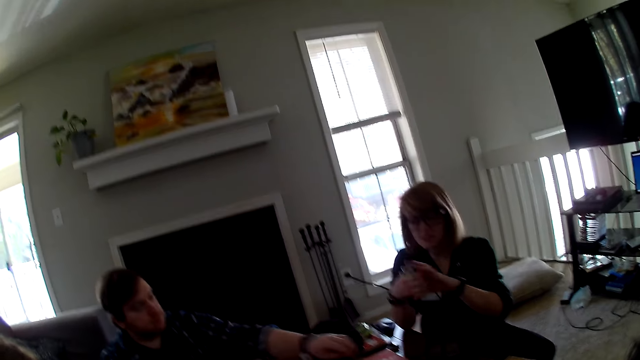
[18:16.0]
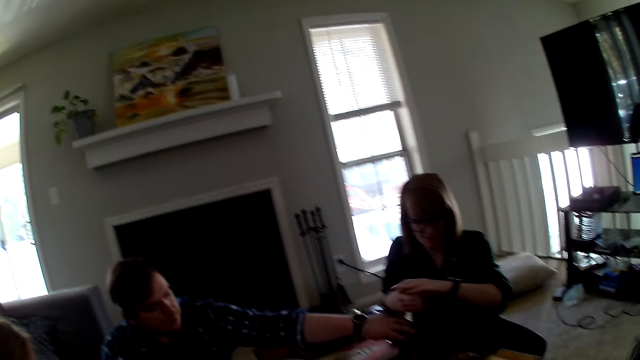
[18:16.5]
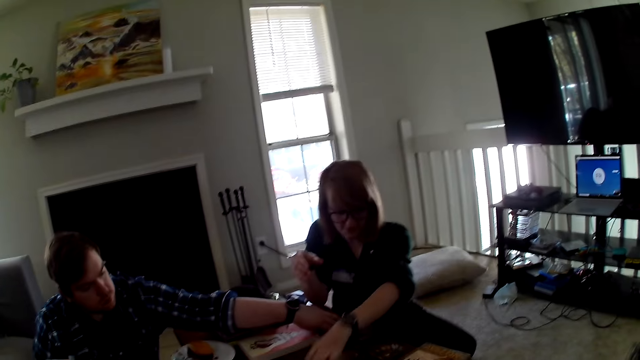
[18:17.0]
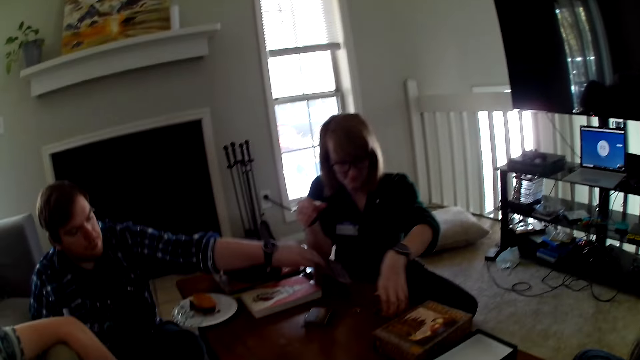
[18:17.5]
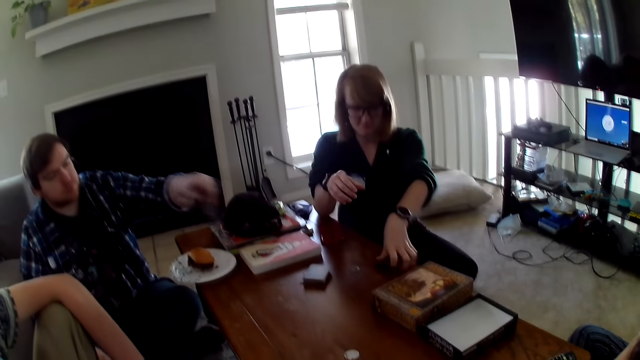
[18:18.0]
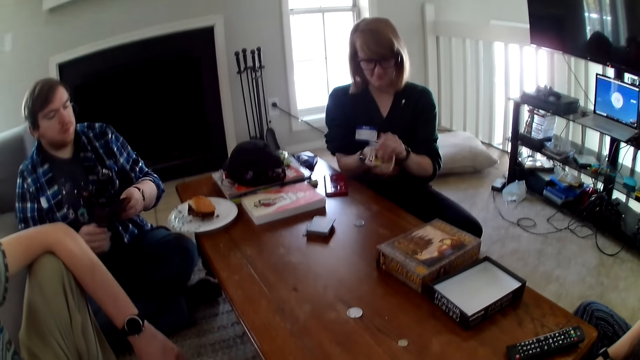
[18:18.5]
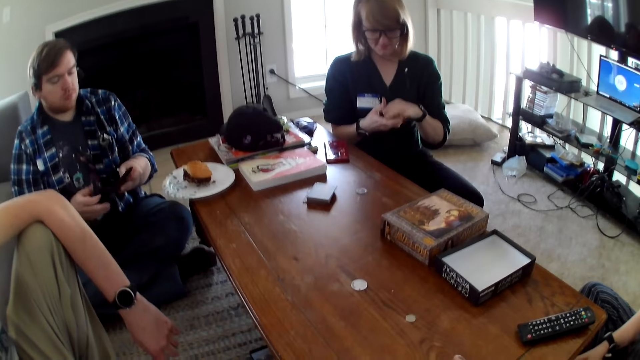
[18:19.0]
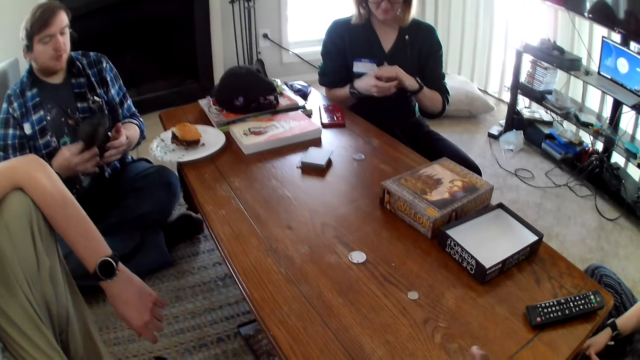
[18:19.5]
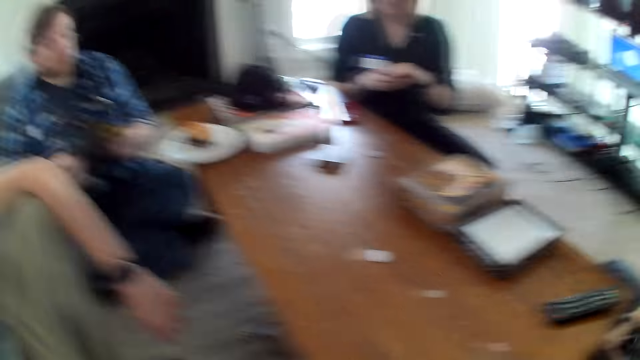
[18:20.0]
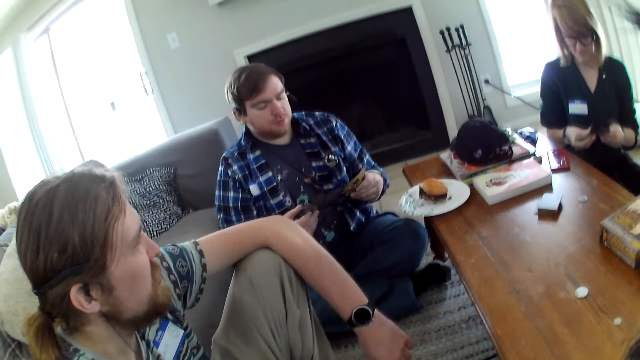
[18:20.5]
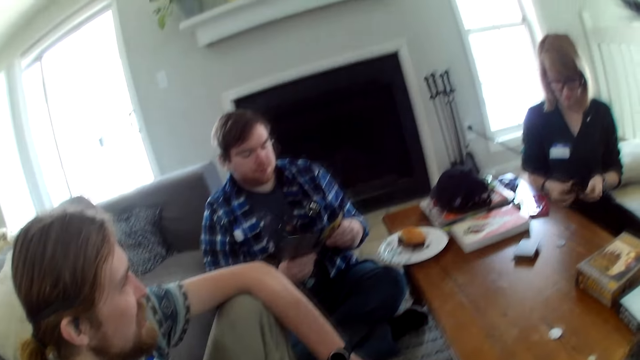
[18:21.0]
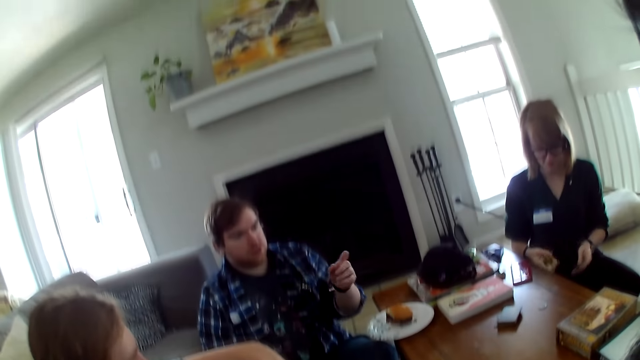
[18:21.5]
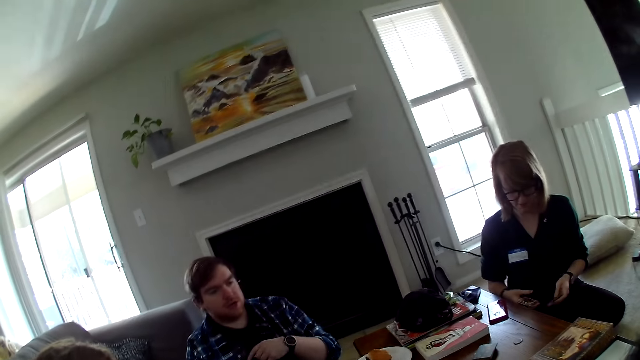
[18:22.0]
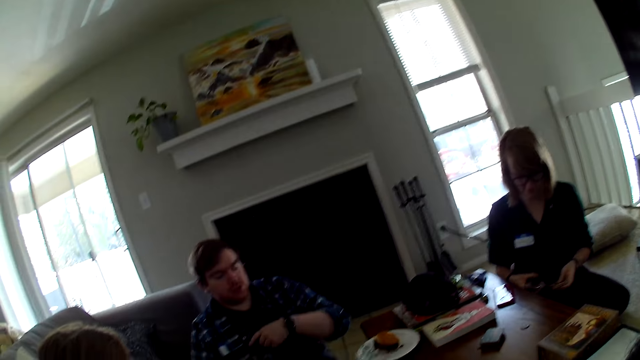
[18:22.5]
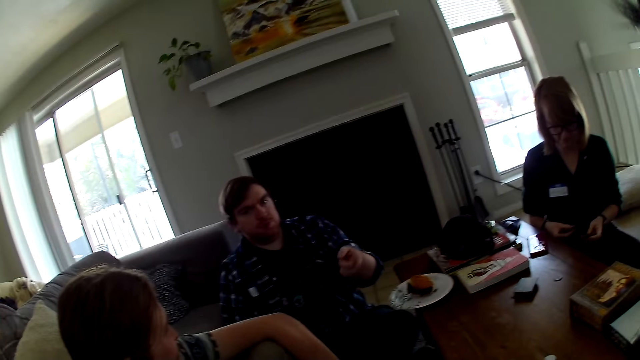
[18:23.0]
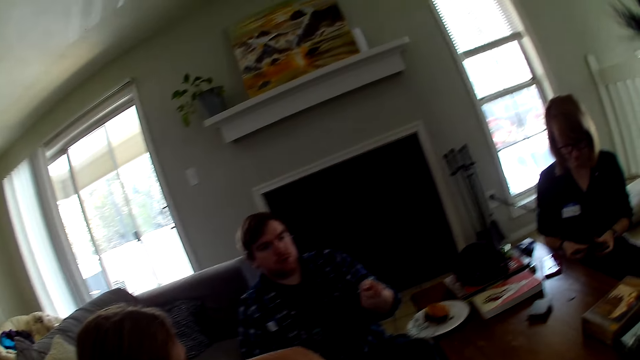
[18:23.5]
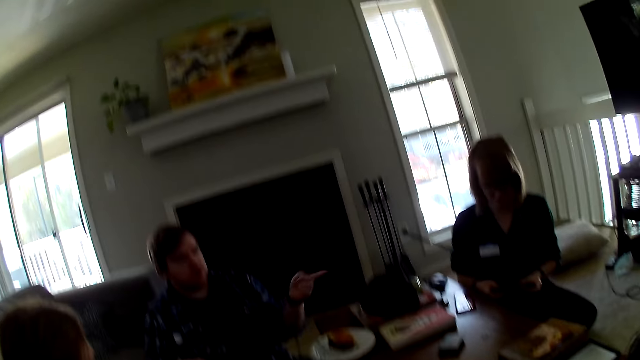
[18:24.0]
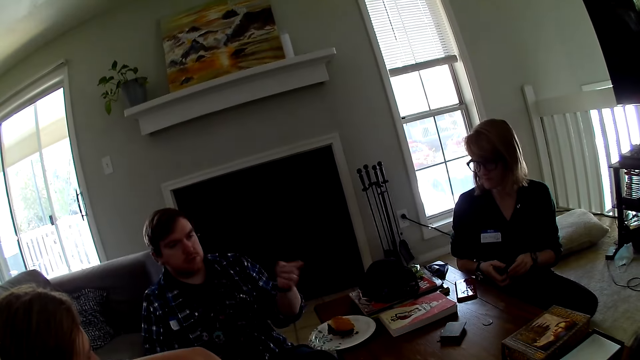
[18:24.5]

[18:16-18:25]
A man moves the hand.

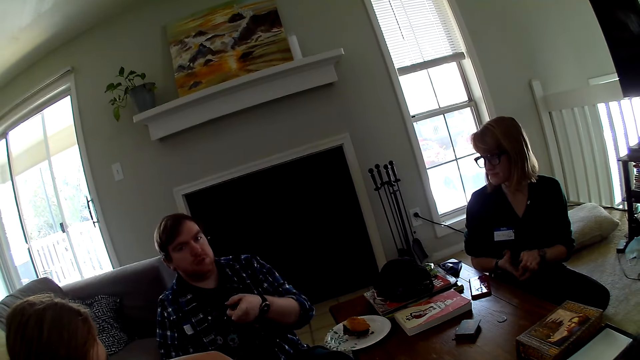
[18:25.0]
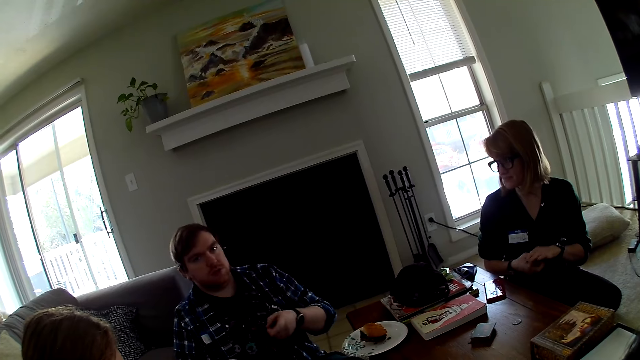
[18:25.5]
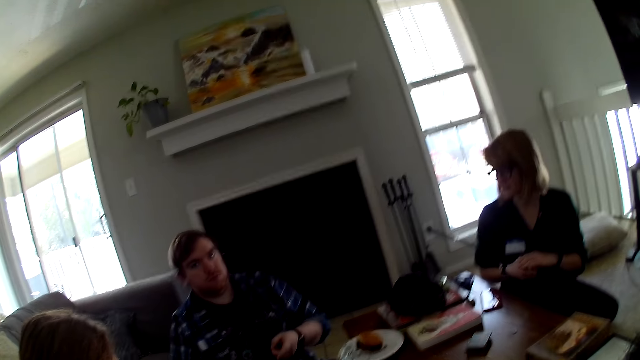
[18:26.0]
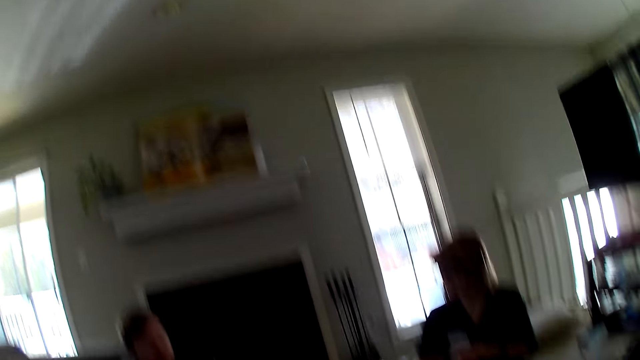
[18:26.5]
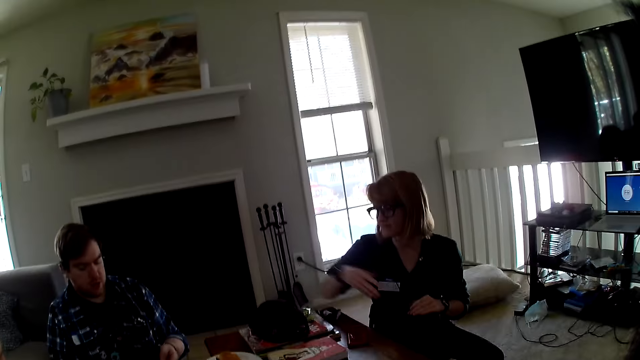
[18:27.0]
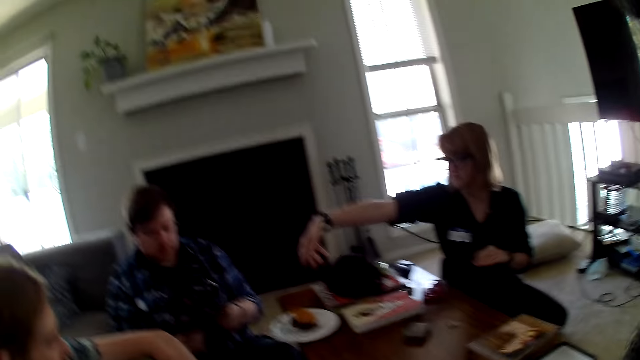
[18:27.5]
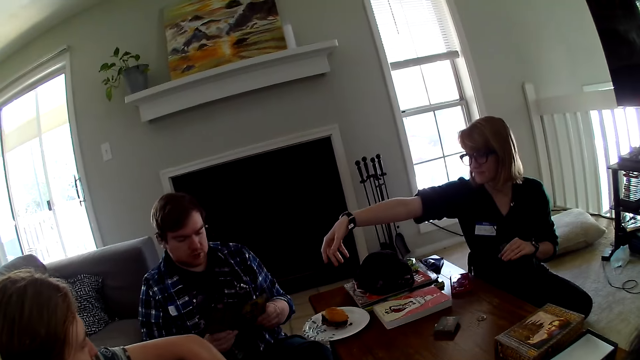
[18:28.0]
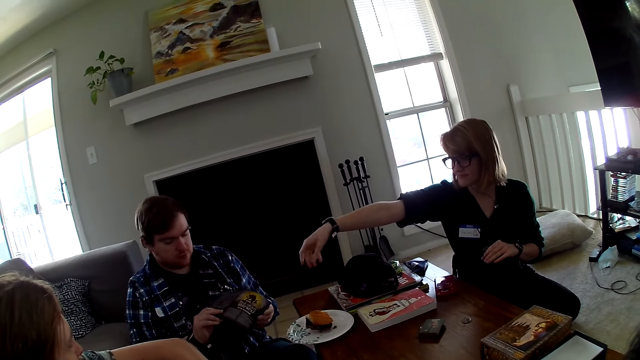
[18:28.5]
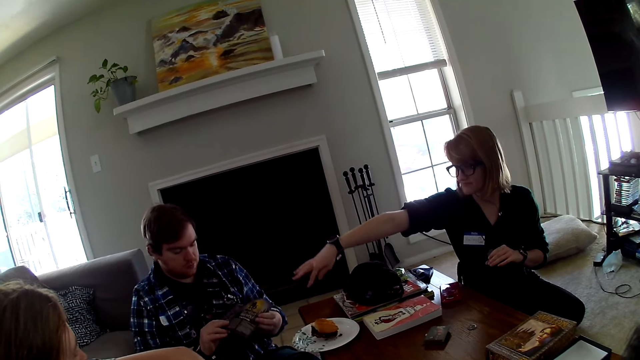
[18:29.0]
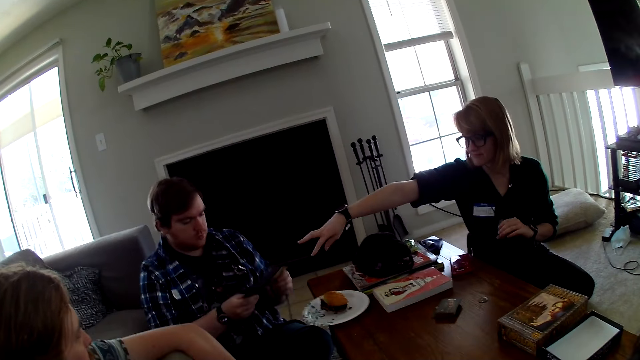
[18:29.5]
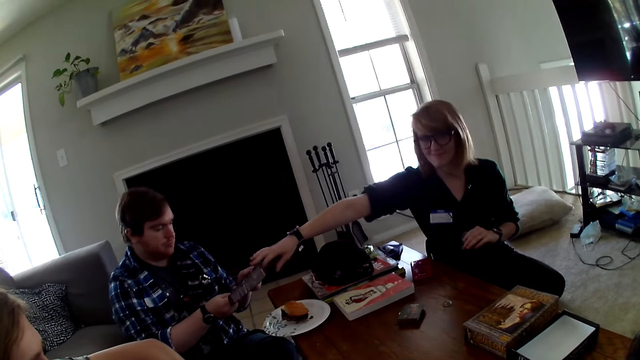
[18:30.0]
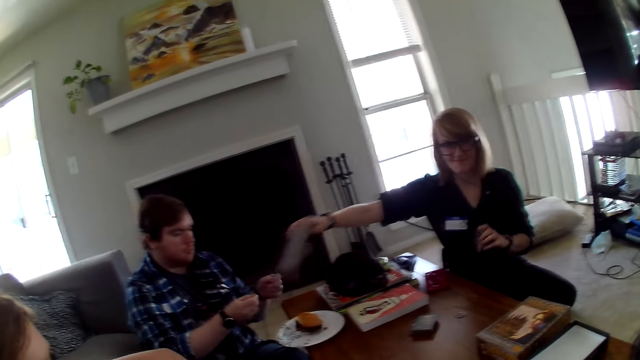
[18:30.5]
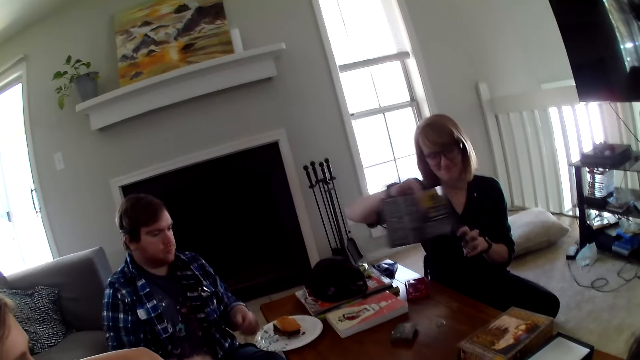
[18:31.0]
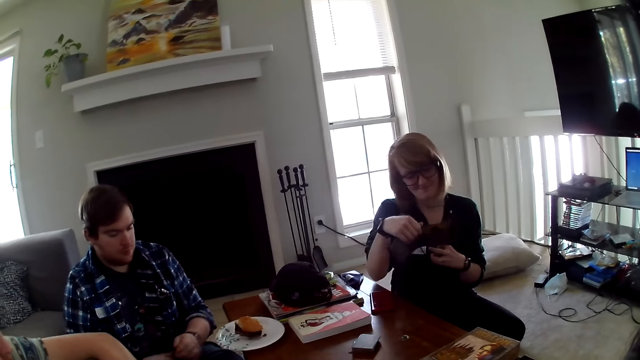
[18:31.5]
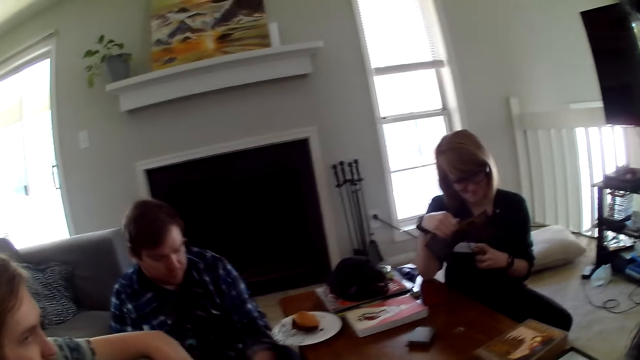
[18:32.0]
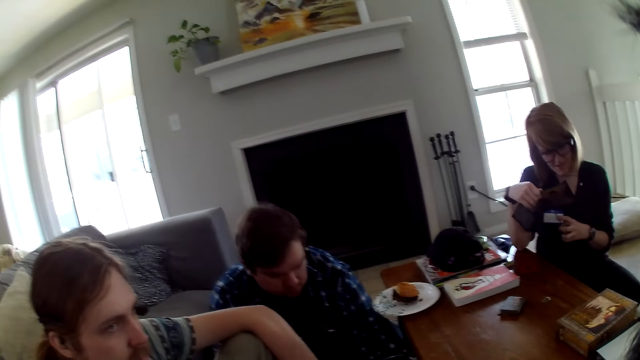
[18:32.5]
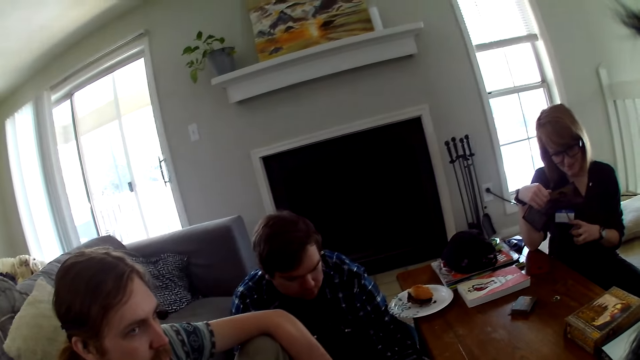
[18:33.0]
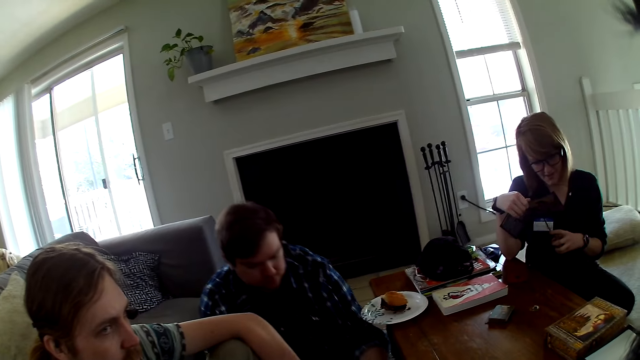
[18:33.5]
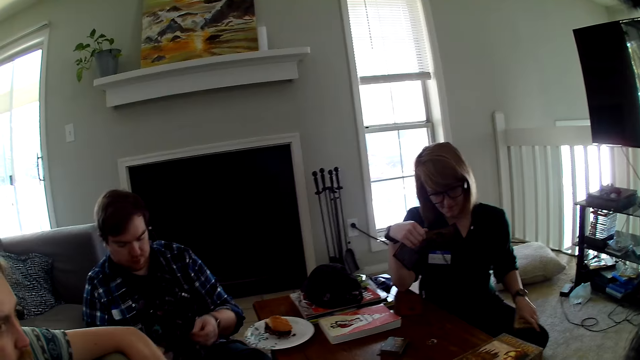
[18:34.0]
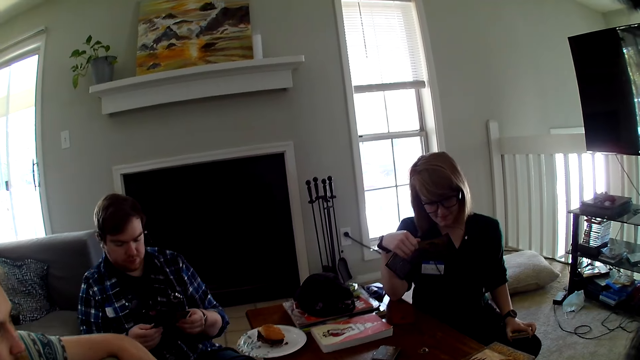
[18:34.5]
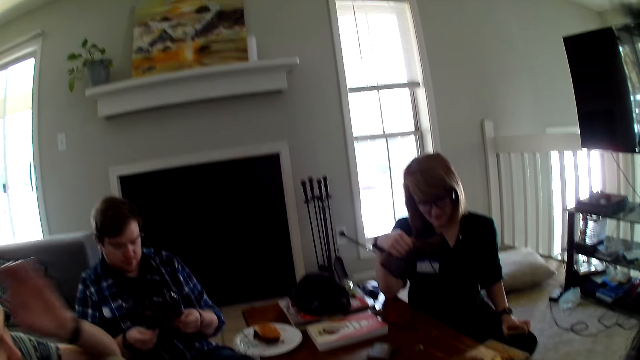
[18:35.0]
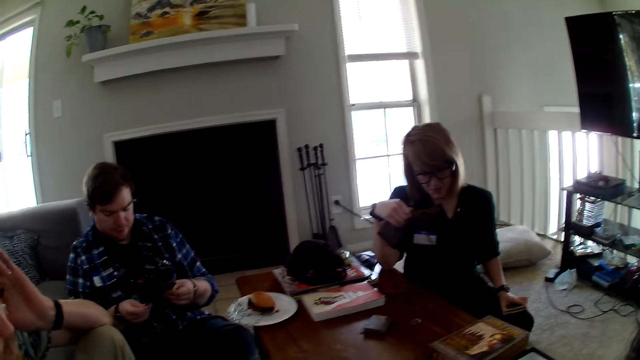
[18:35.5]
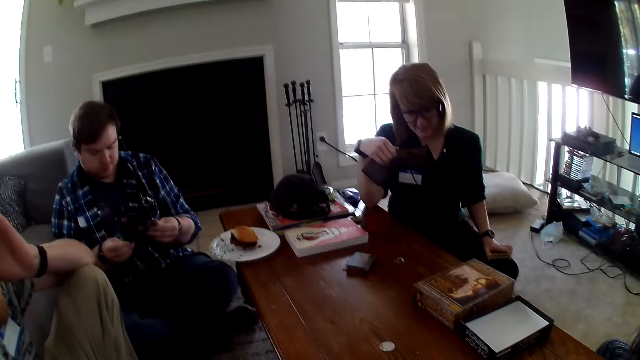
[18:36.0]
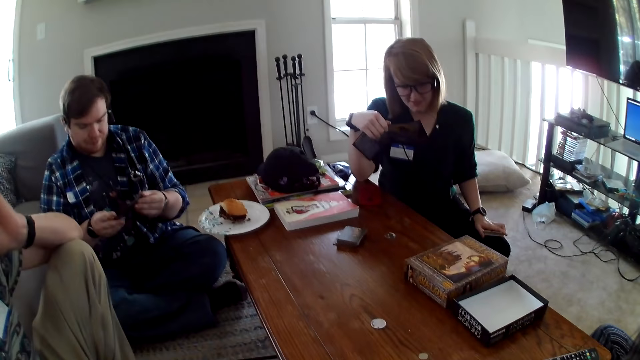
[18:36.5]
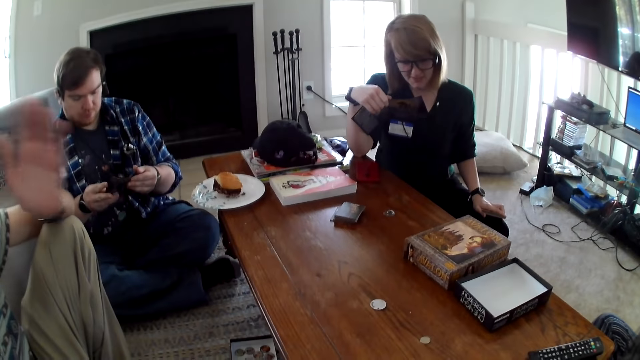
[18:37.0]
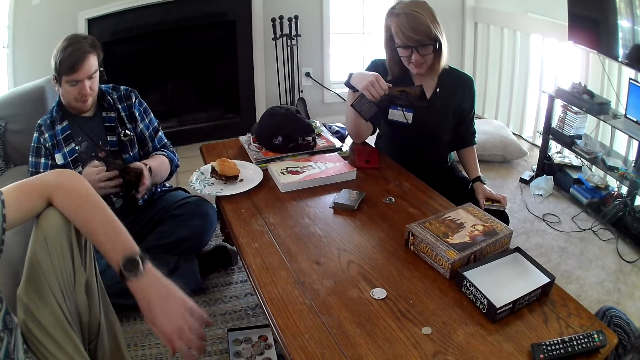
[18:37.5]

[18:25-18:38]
A man talks with the camera wearer. A woman takes the card from the man. The man hands the brochure to the woman. The woman looks at the card. The woman reads the brochure. Another man moves the hand.
